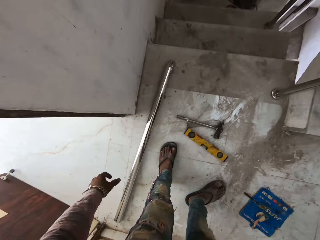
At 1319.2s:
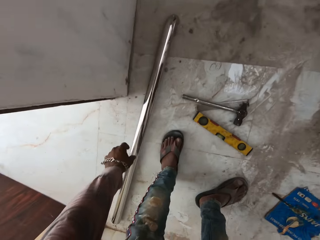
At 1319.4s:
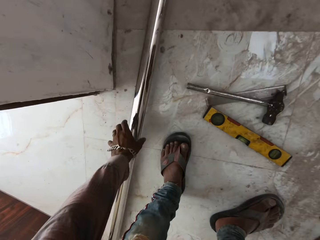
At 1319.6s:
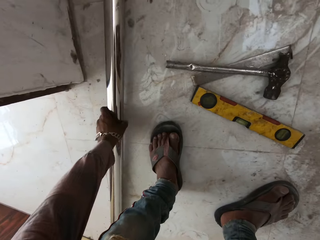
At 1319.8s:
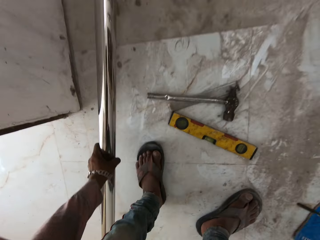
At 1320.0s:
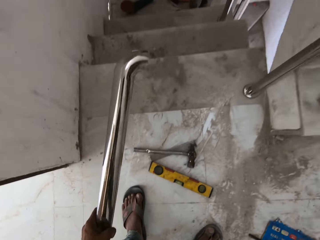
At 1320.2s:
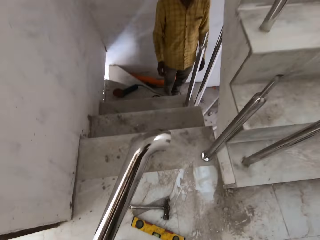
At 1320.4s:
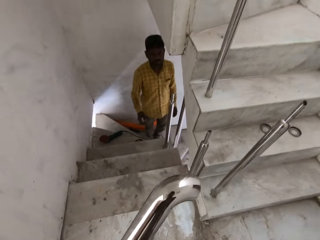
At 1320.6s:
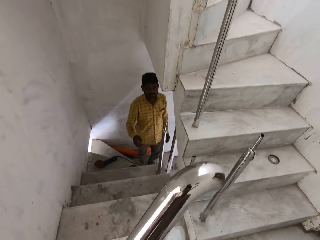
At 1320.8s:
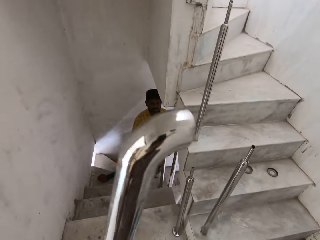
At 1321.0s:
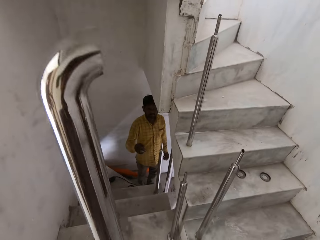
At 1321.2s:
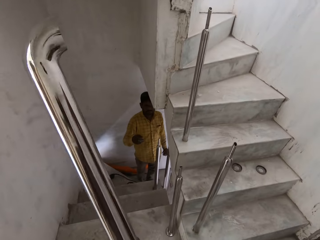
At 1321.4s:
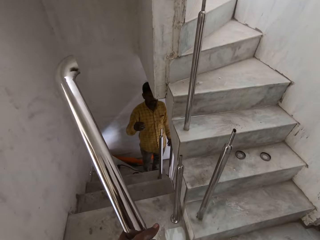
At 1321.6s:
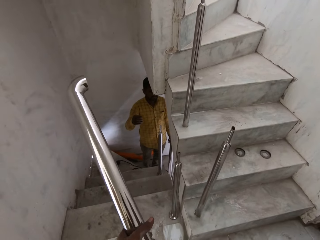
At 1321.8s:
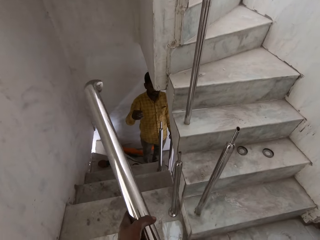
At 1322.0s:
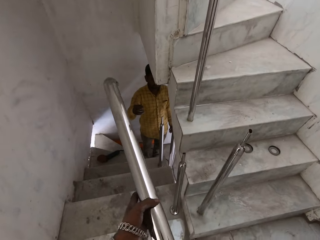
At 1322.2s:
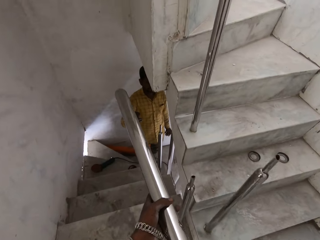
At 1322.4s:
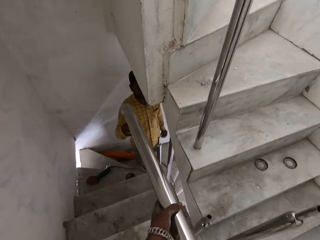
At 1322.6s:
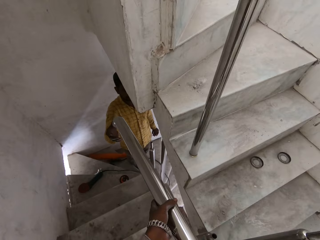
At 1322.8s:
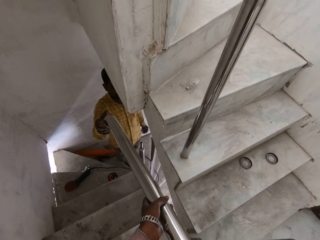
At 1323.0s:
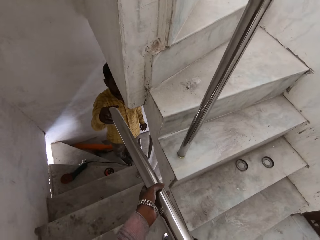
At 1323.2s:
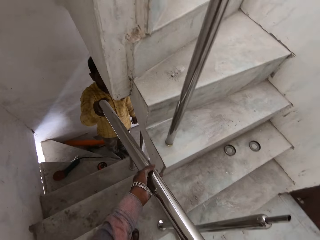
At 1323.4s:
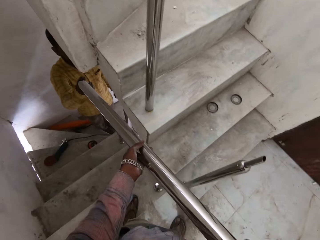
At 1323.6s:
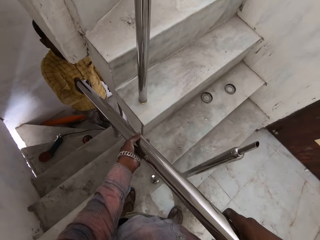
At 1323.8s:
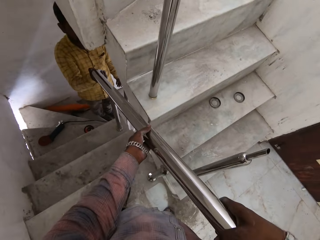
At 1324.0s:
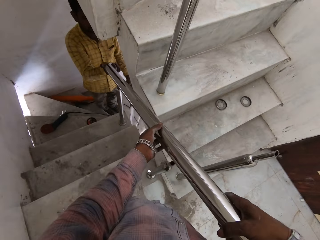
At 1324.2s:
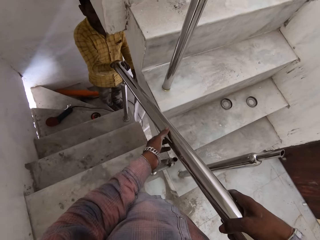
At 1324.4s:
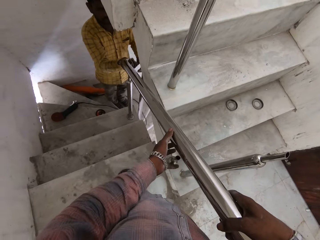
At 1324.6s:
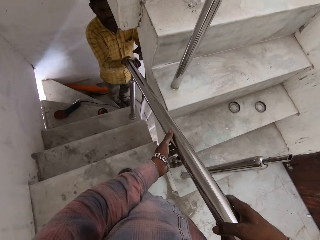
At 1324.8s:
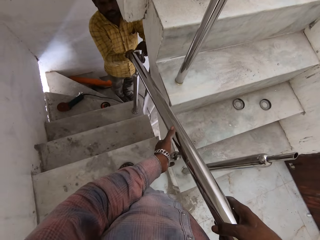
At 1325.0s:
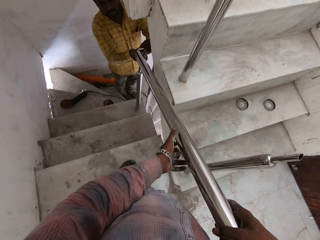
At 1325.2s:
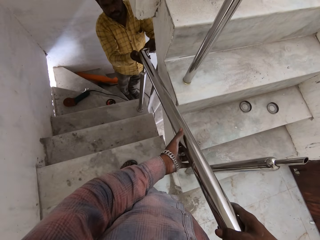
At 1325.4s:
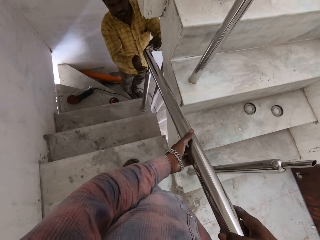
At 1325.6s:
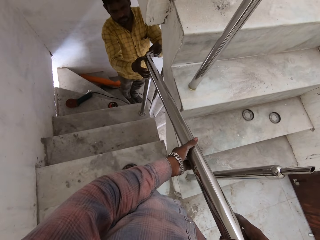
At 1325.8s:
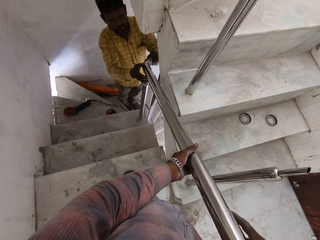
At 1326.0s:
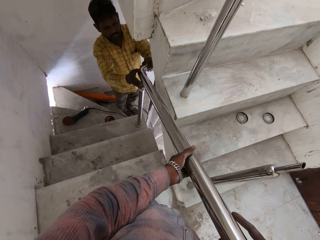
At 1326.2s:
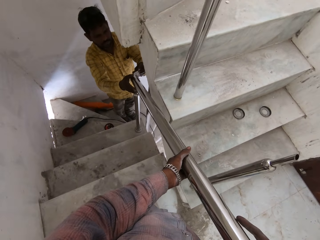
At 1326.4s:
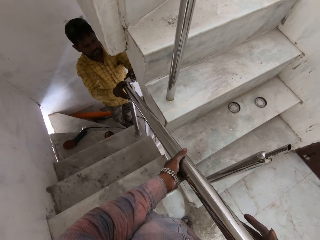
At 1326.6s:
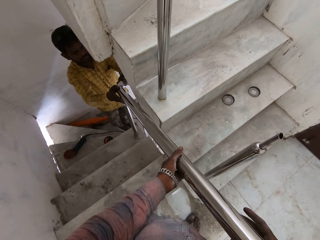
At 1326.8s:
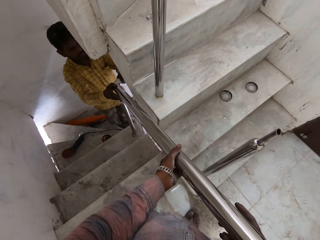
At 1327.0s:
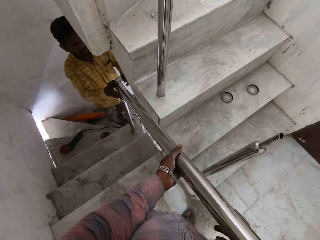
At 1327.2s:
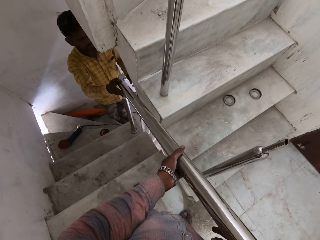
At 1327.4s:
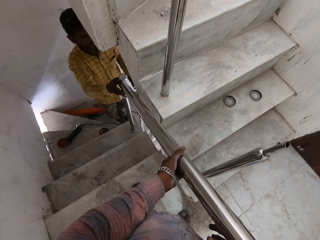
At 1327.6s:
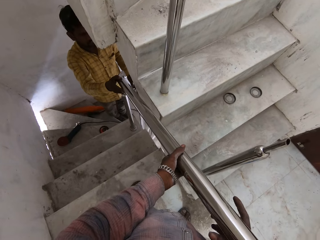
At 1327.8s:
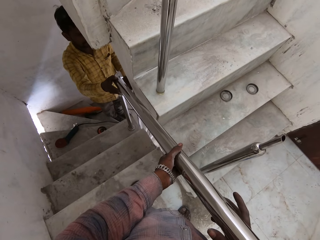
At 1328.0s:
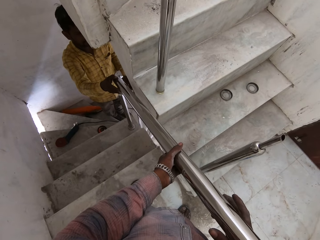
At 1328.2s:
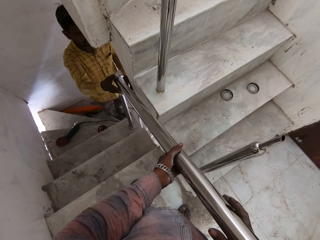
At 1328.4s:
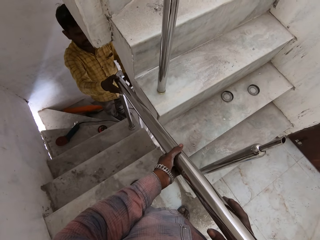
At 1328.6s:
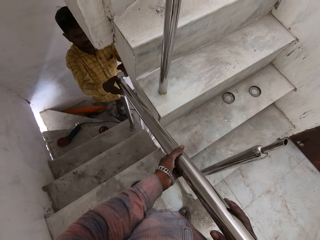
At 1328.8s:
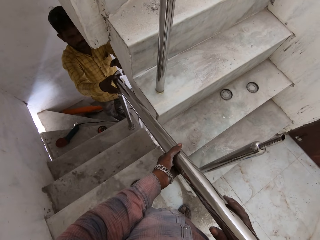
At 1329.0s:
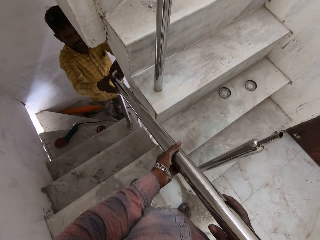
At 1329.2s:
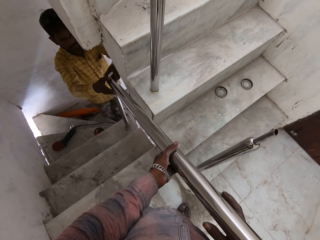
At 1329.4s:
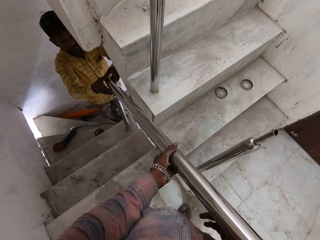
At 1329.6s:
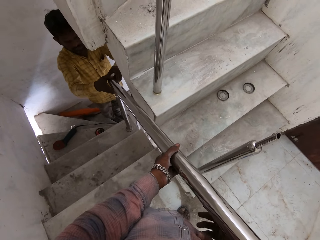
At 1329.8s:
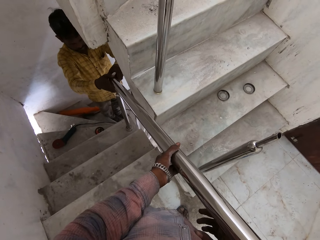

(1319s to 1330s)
The camera wearer picks up a steel rod on the floor with his left hand. He gives a man the steel rod. The man holds the steel rod in the camera wearer's hands with his right hand. The camera wearer fixes the steel rod in his hands on the steel rods on the stairs with the man.

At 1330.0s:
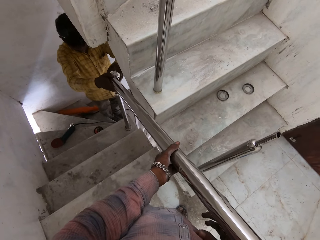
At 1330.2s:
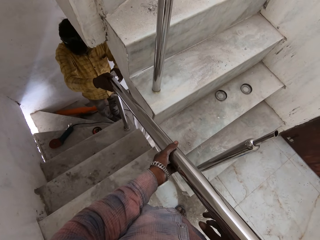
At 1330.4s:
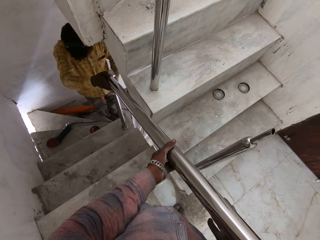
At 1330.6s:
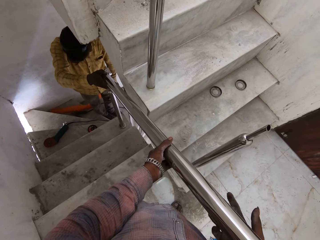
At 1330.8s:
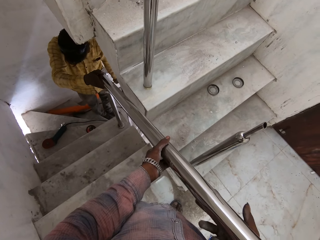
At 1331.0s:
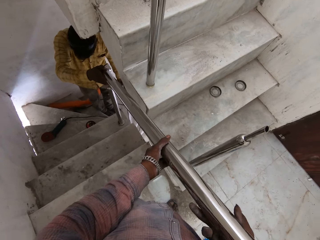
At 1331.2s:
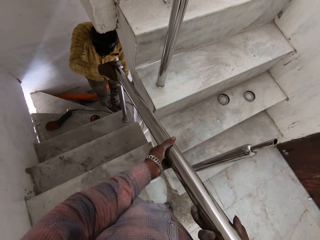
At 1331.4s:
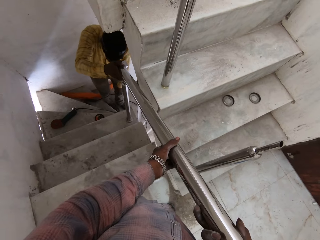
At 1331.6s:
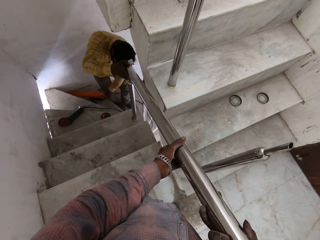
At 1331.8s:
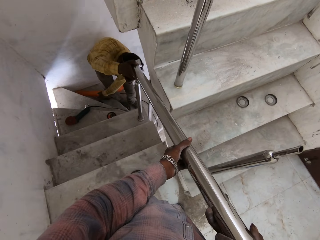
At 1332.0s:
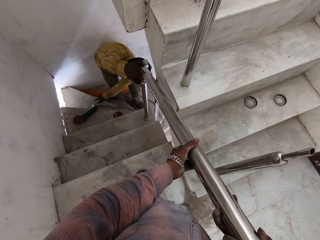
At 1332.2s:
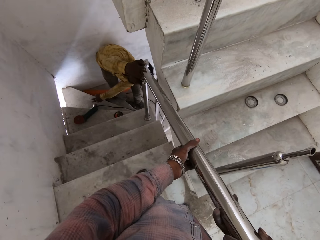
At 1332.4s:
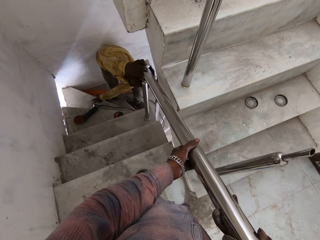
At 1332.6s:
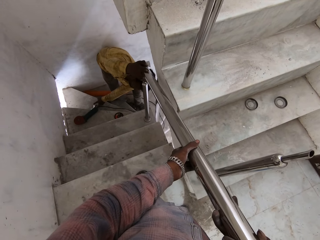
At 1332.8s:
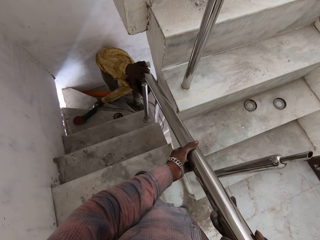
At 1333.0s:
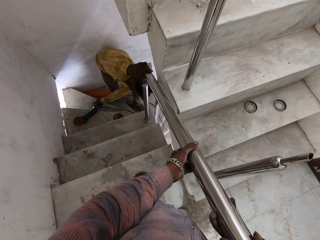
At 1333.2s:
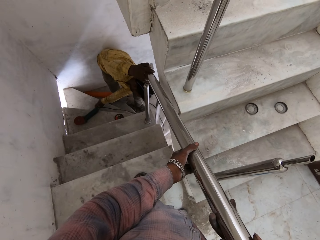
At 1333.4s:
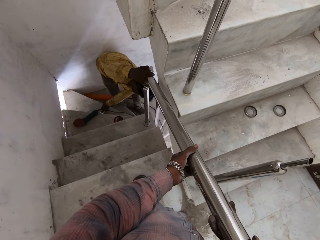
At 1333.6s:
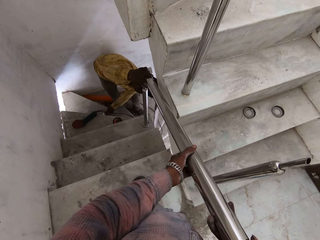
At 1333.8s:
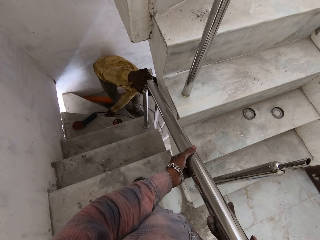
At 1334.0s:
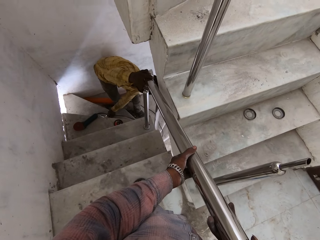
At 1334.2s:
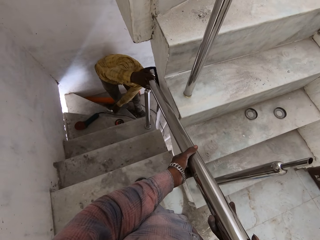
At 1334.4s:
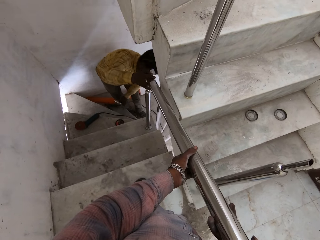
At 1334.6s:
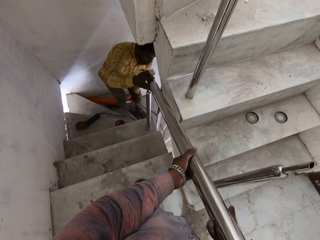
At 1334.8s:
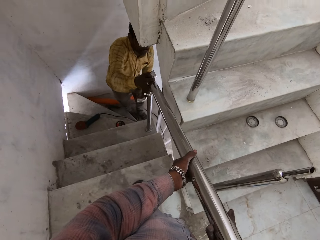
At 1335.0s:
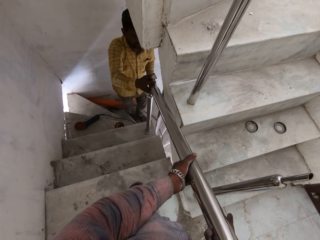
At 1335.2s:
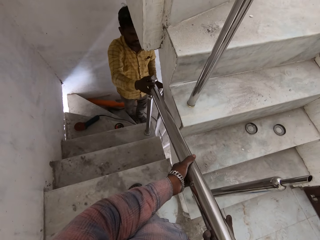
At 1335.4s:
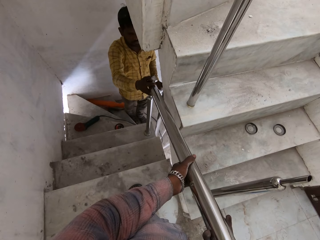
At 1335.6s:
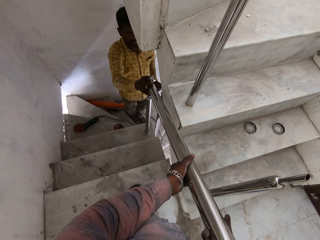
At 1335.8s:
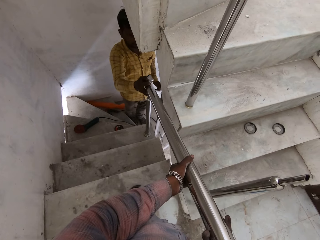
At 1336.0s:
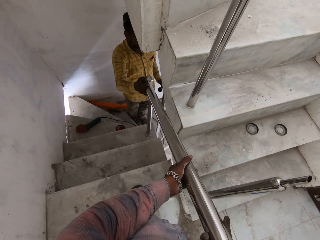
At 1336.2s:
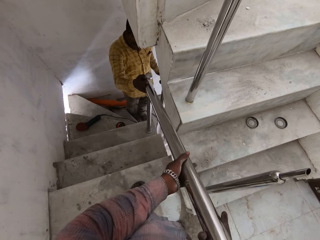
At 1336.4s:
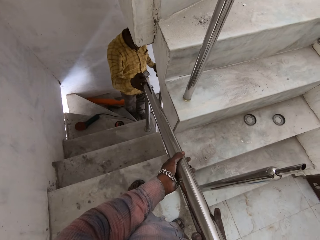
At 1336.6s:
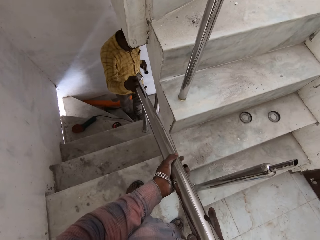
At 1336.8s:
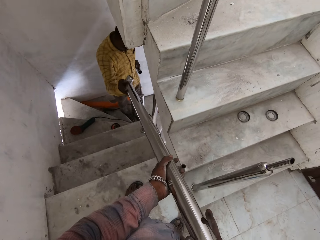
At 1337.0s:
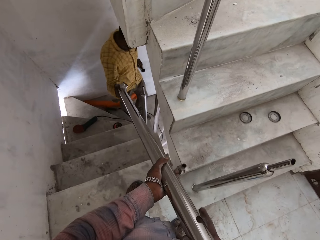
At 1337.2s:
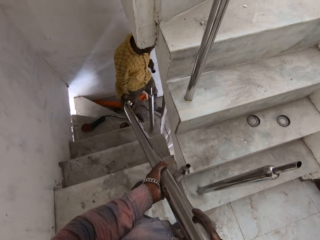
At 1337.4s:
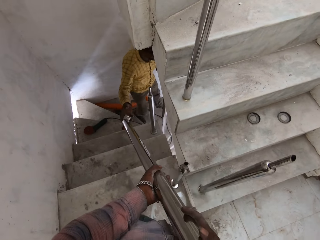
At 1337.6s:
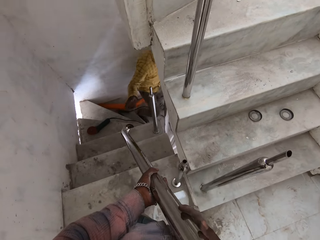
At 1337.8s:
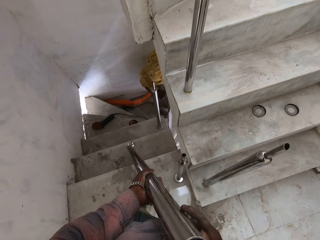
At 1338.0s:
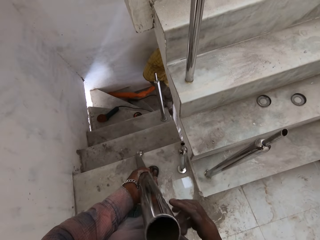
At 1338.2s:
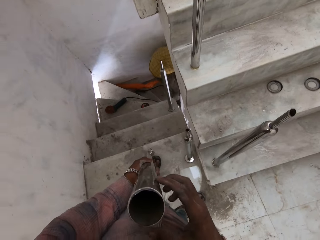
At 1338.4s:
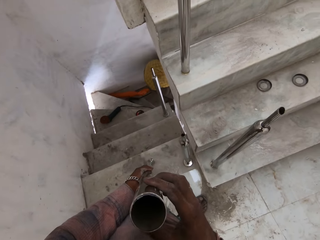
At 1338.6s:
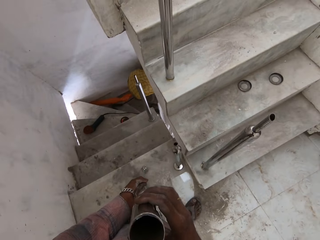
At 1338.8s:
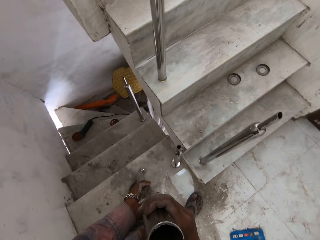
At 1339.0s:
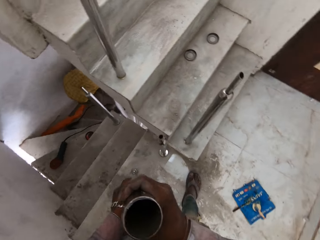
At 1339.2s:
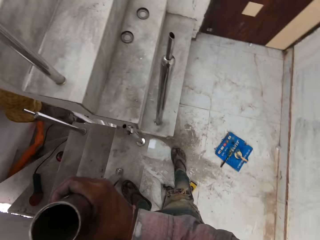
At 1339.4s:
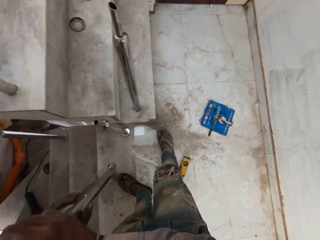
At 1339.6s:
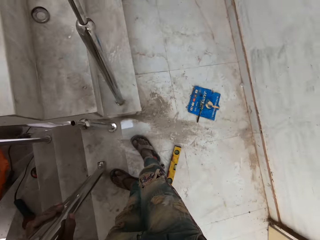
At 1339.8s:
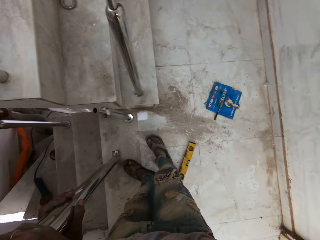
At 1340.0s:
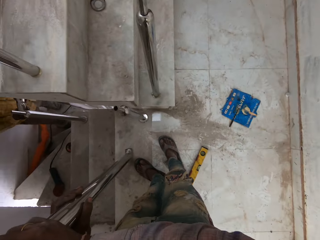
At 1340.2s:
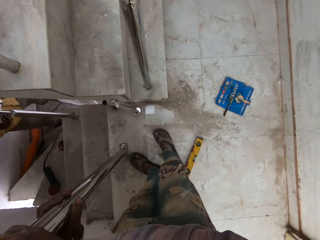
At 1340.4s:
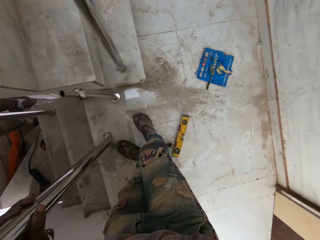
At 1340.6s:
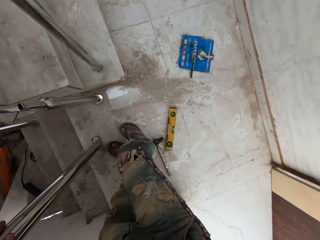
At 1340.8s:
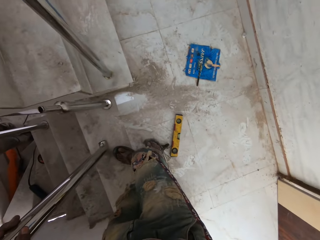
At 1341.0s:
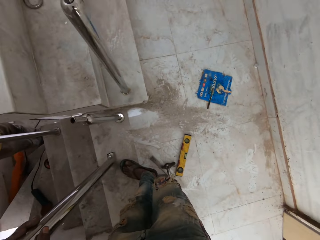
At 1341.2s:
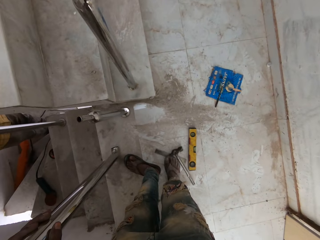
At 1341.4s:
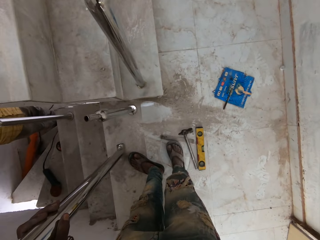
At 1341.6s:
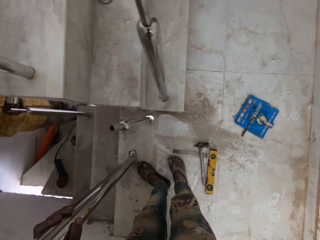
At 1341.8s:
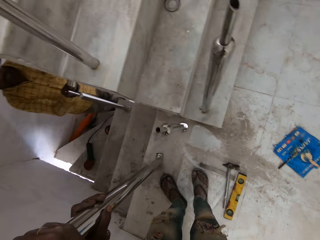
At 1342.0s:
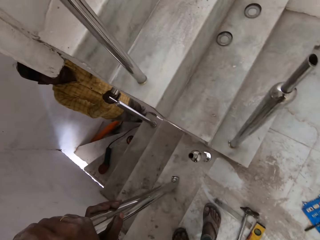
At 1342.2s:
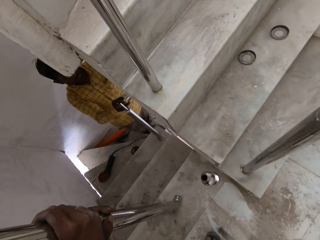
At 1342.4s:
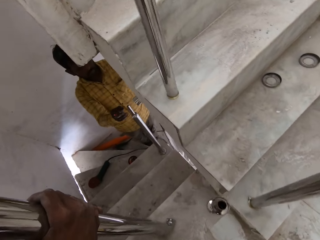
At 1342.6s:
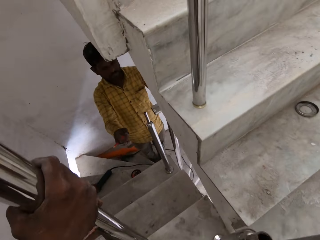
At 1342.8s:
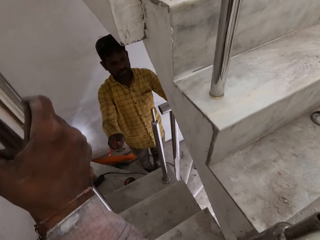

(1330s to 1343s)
The man picks up a piece of steel on the stairs with his left hand. The camera wearer holds the steel rod on the floor with his hands. He kicks the hammer on the floor with his right hand.
